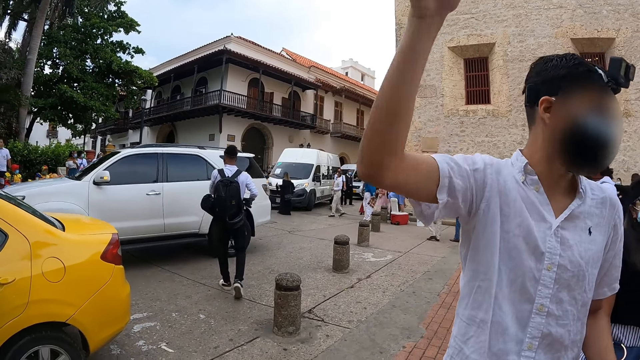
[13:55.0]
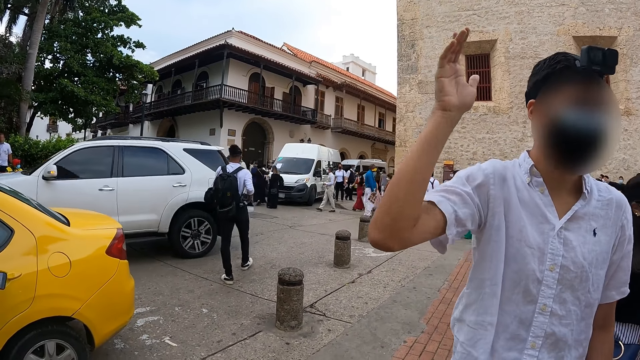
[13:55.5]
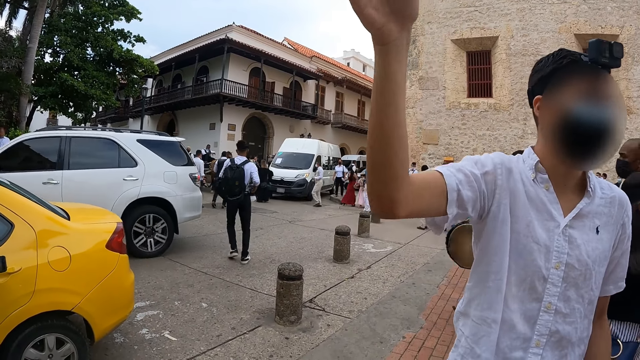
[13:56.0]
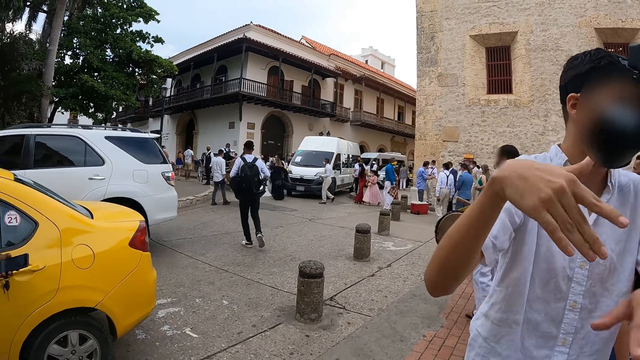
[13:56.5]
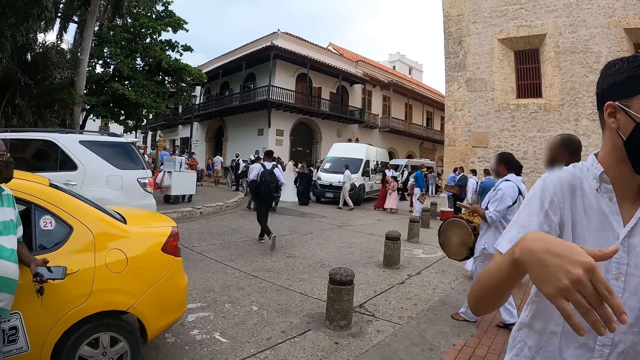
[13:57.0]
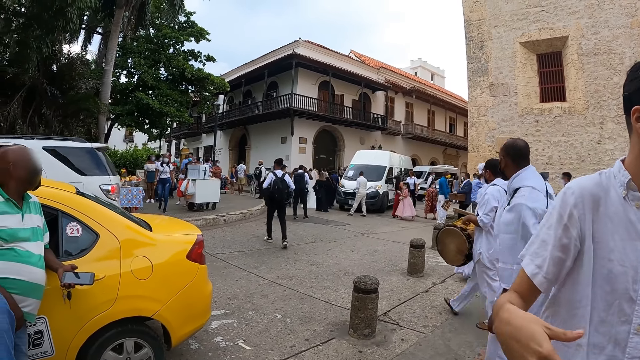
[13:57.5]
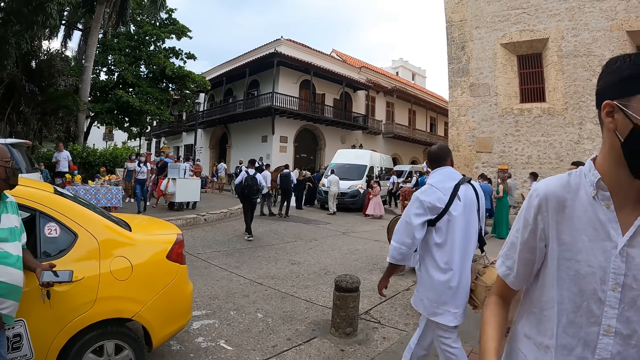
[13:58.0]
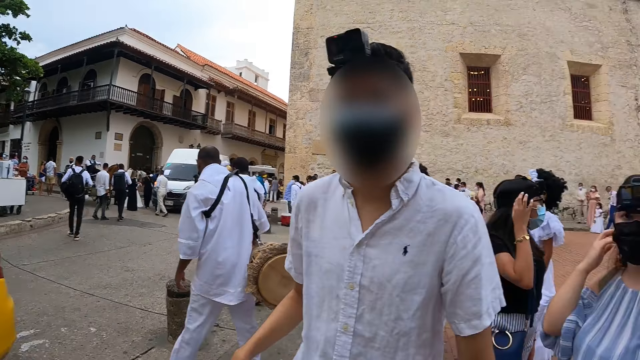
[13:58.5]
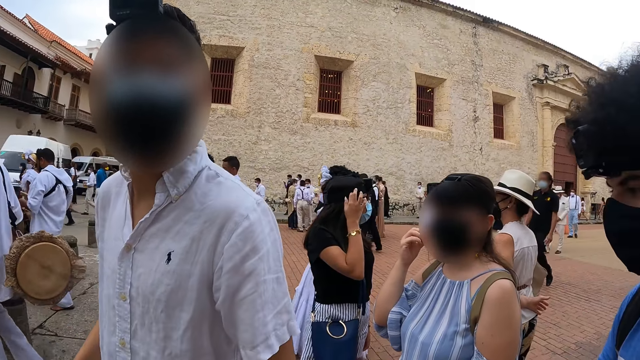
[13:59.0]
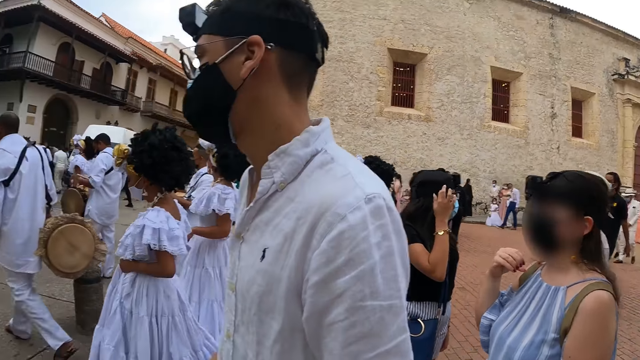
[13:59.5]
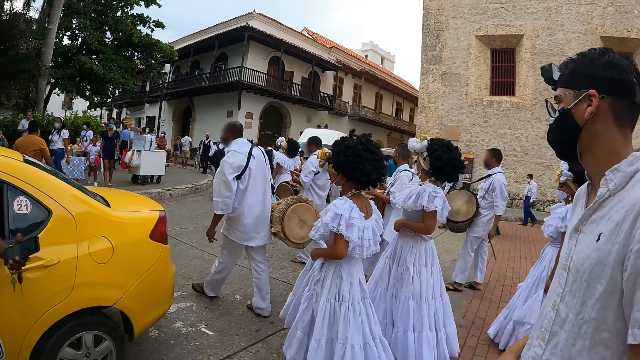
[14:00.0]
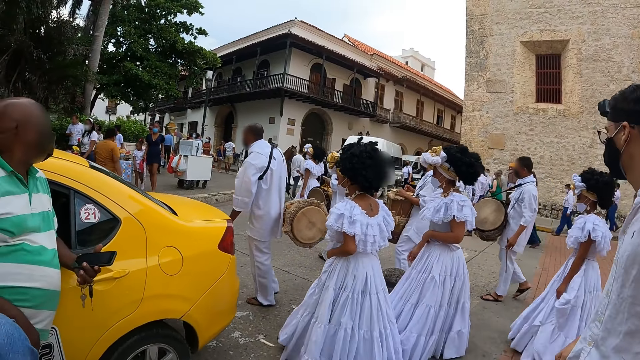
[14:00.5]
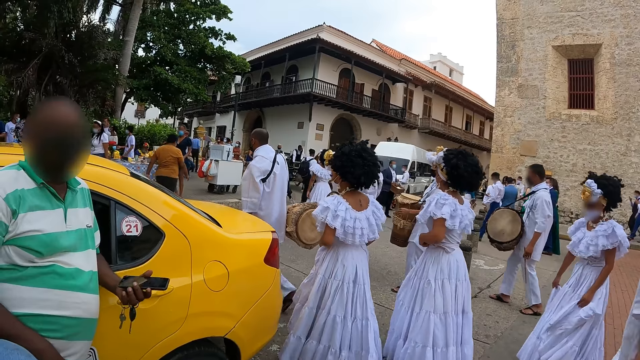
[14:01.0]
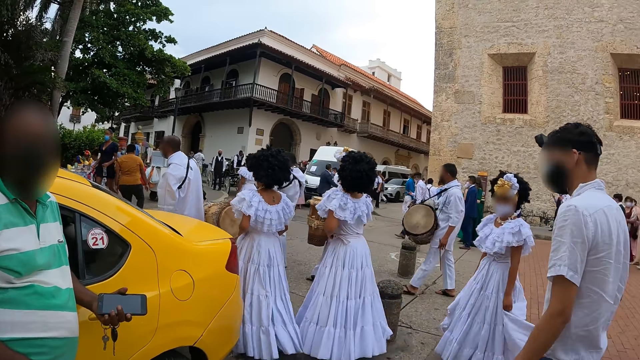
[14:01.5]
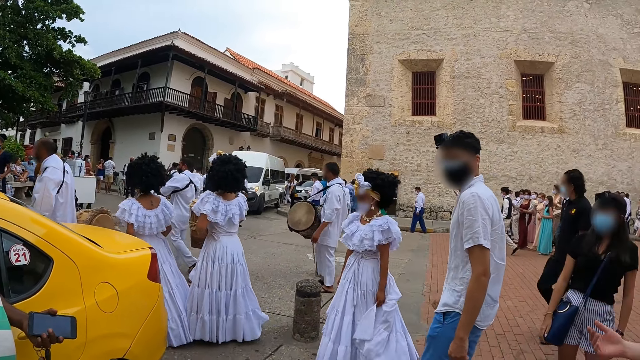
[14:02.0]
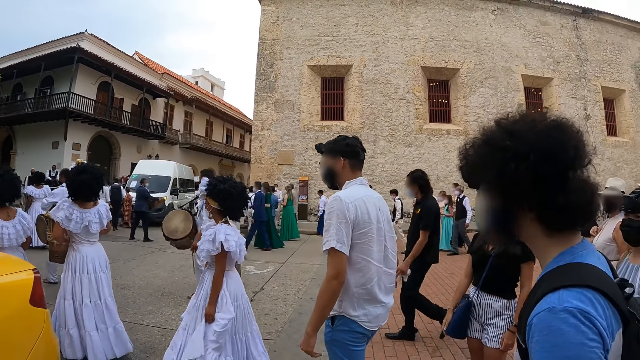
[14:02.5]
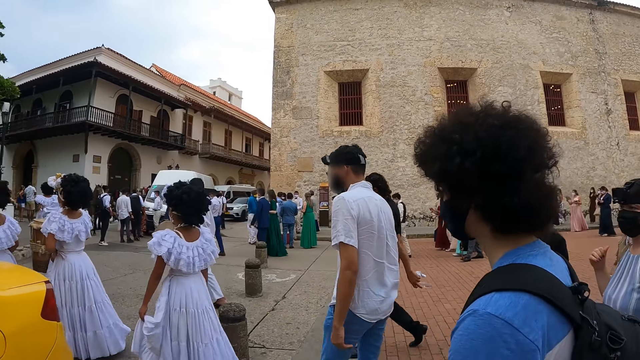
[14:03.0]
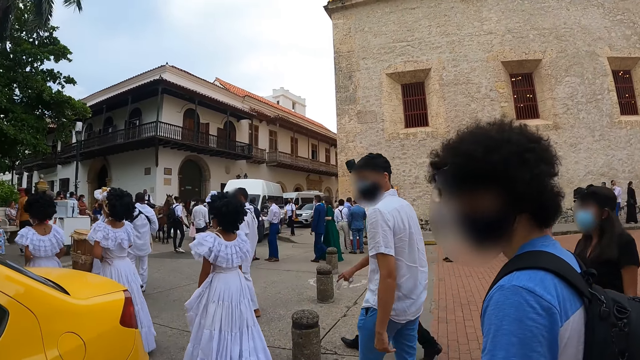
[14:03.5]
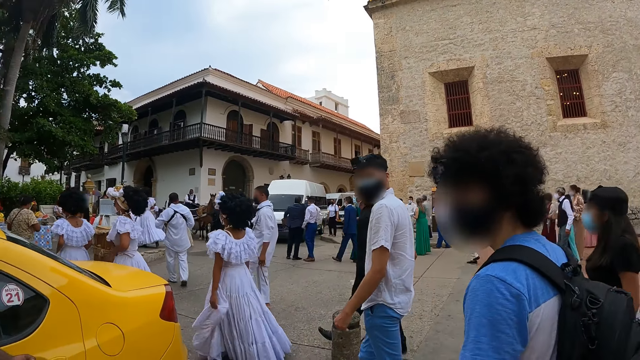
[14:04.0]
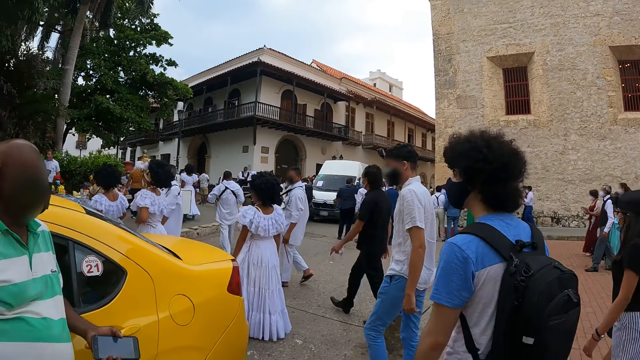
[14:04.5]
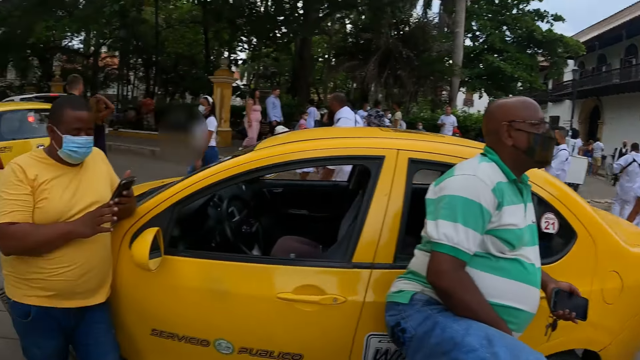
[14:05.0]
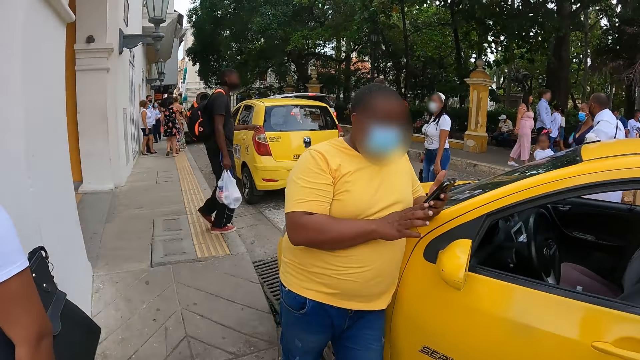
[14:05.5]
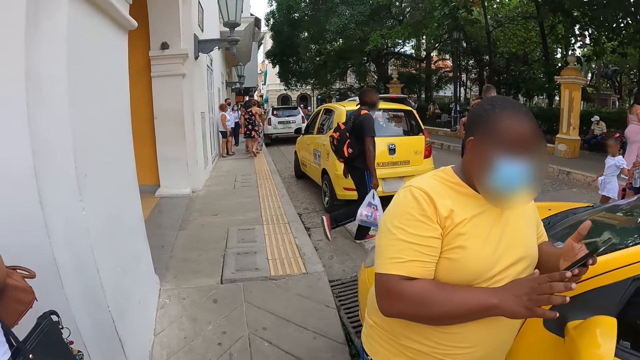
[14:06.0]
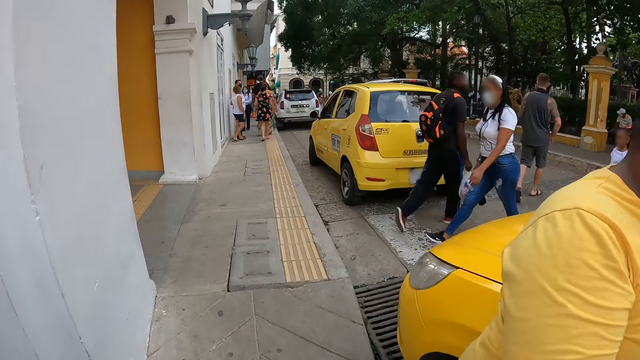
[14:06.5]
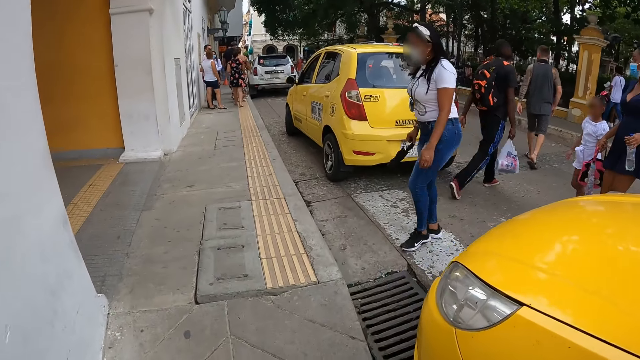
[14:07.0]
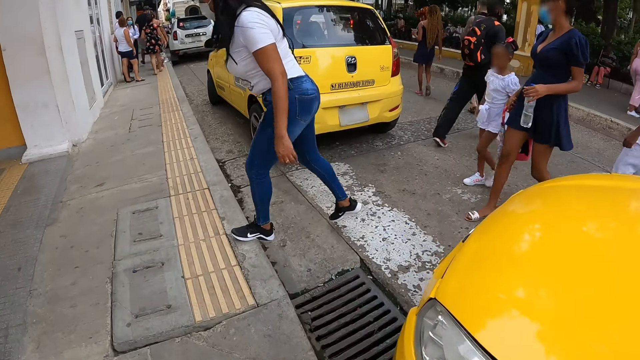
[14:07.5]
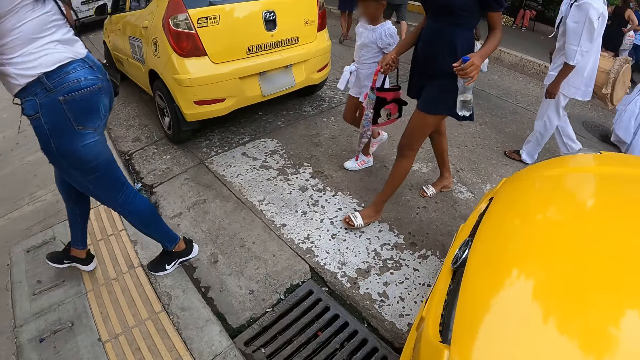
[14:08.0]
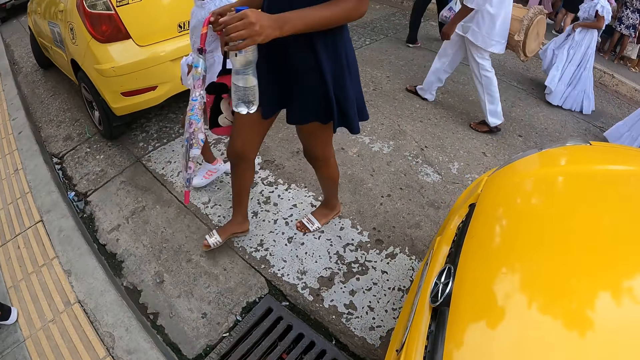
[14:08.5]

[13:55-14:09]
The camera wearer stops. A person gestures. The person looks at the camera wearer. The camera wearer looks around. The person and another person walk around with the camera wearer. The camera wearer walks around.

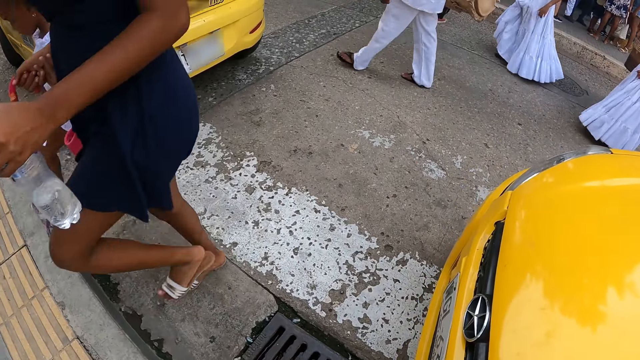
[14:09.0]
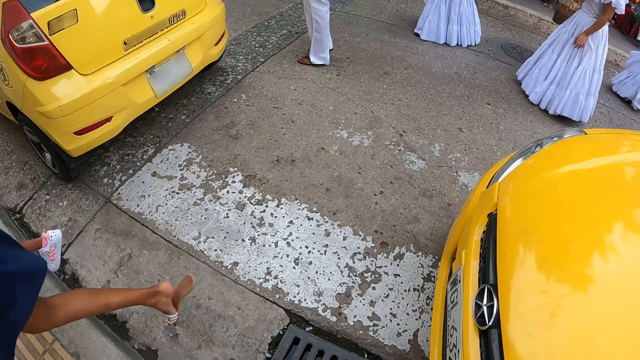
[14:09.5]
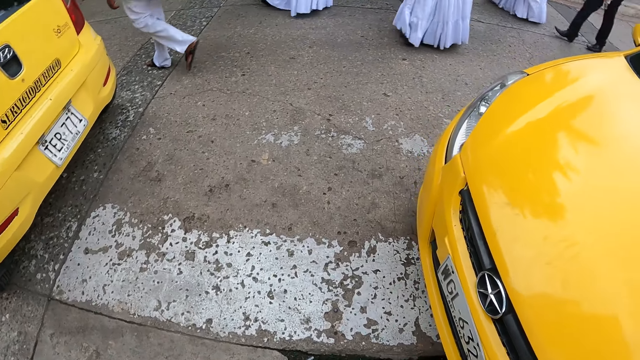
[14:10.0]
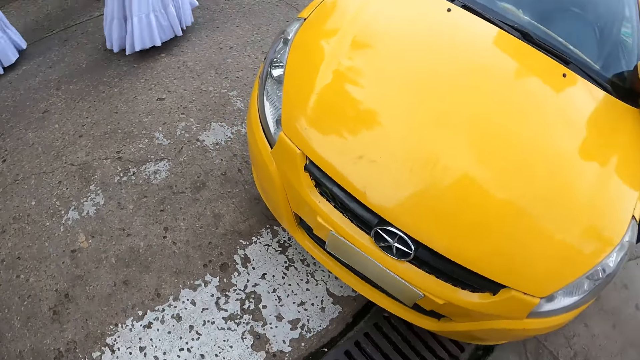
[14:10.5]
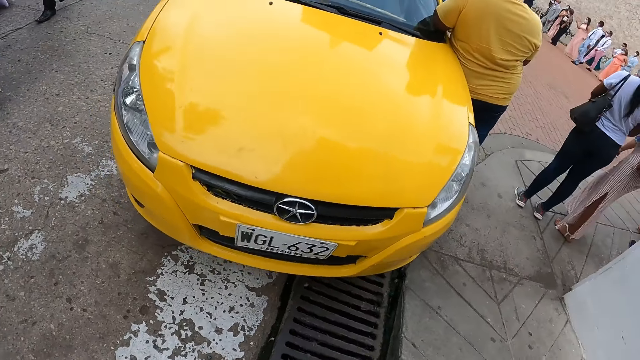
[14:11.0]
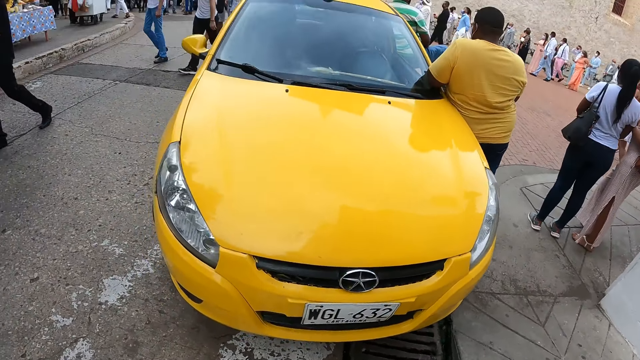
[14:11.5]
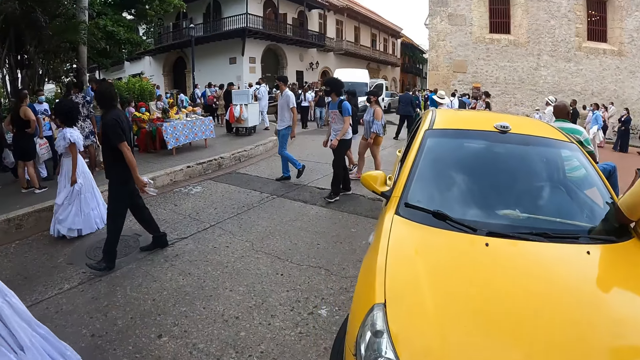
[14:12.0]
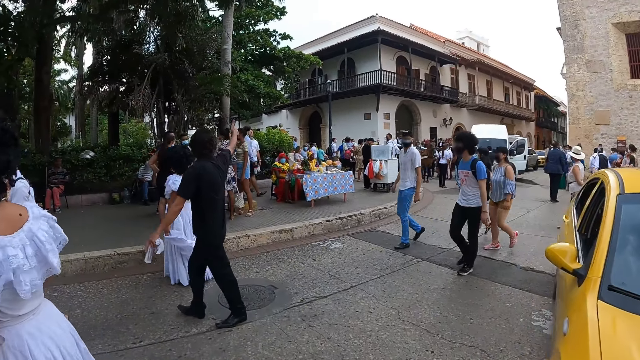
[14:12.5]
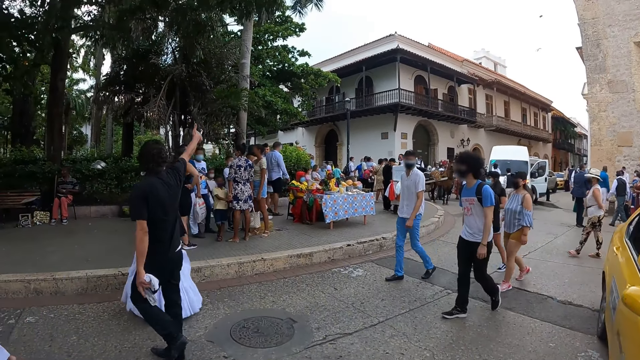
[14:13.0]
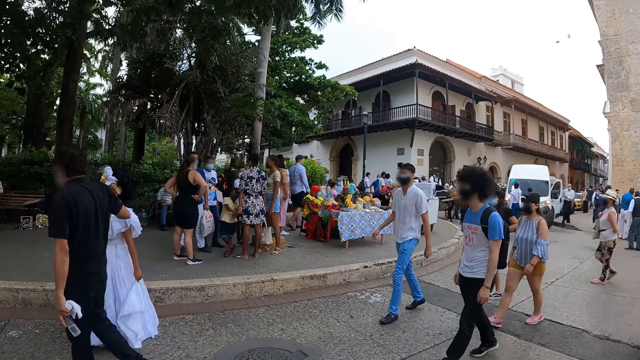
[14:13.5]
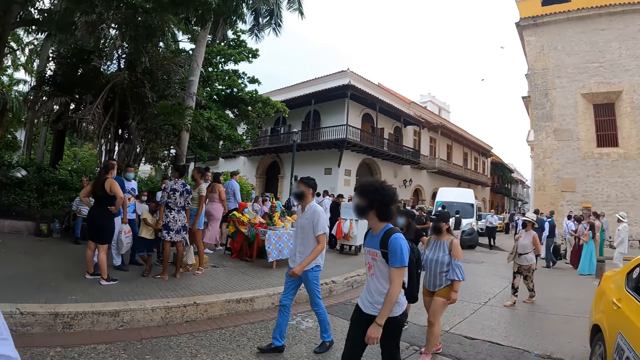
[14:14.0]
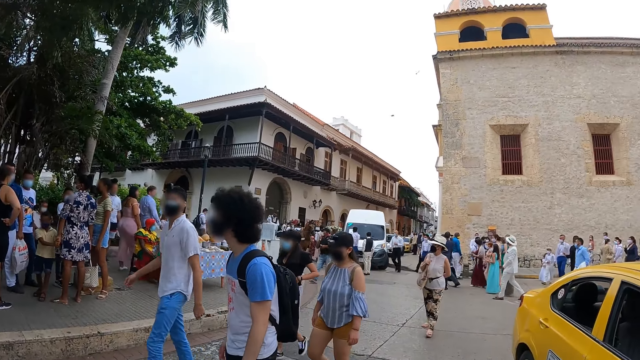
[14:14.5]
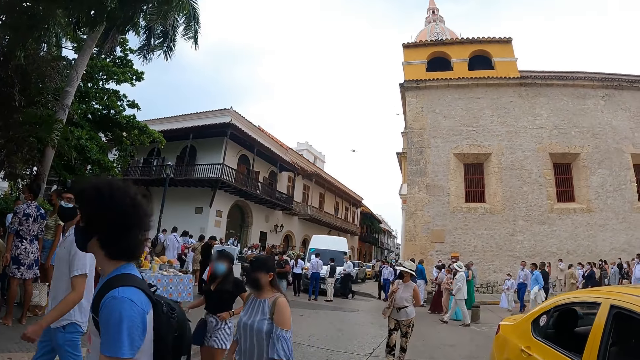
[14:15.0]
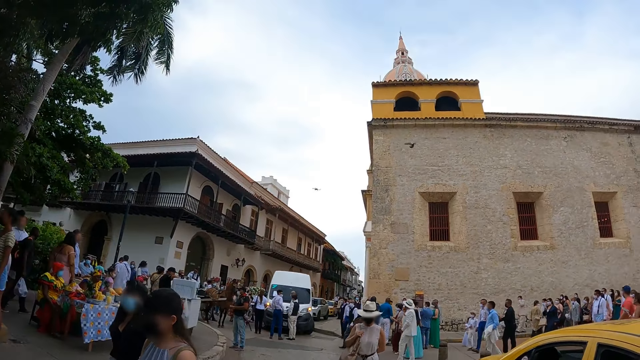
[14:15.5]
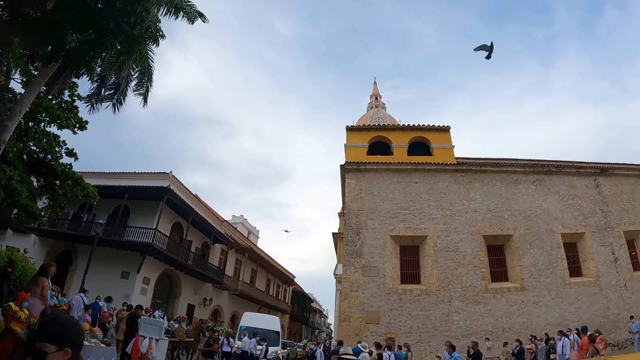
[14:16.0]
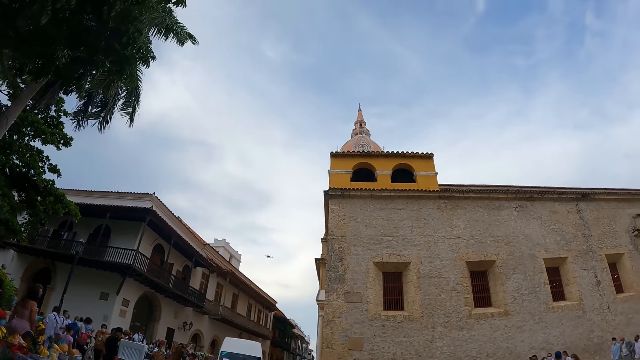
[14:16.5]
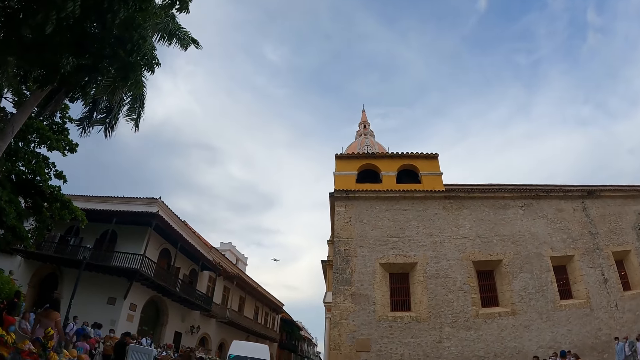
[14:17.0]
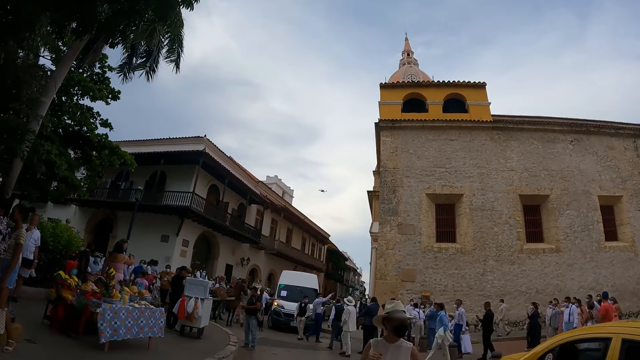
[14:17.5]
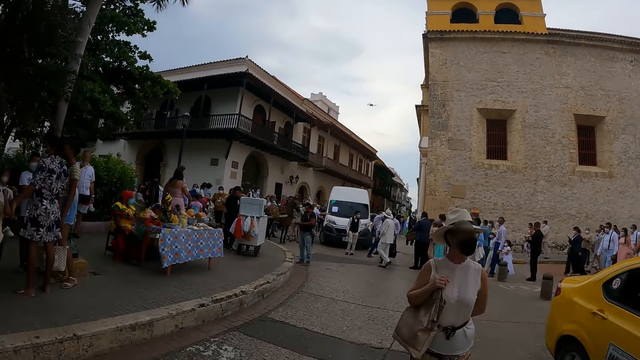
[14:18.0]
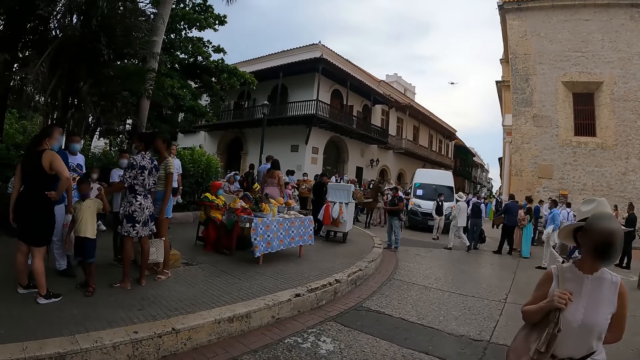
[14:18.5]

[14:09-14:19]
The camera wearer looks around. Five persons walk around with the camera wearer. The camera wearer looks around.
